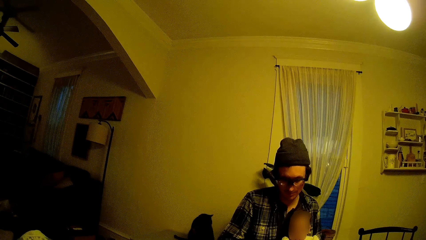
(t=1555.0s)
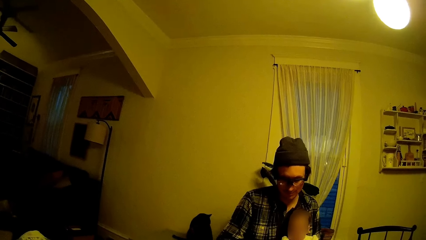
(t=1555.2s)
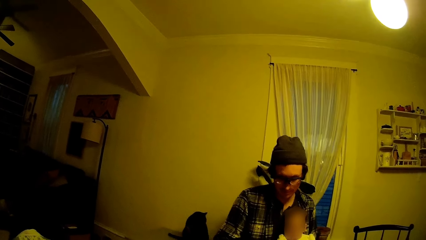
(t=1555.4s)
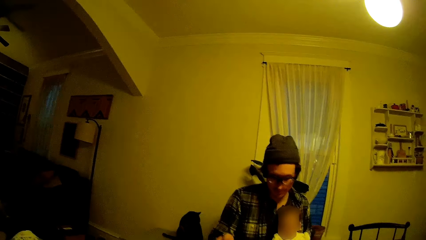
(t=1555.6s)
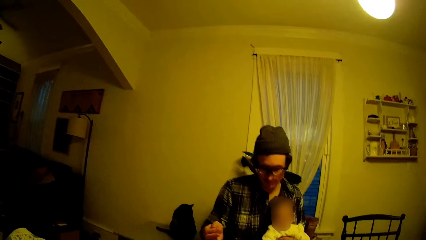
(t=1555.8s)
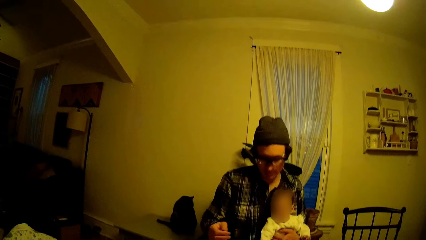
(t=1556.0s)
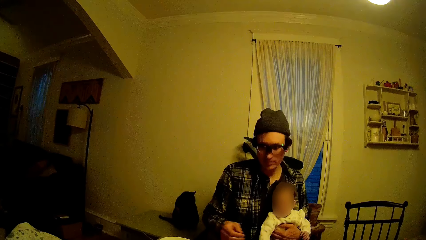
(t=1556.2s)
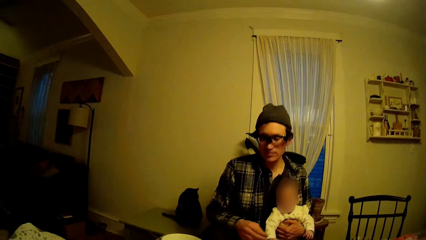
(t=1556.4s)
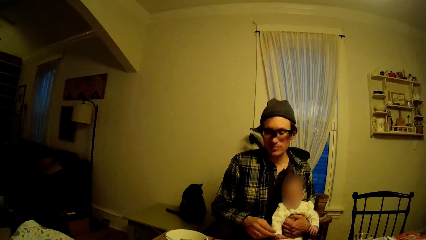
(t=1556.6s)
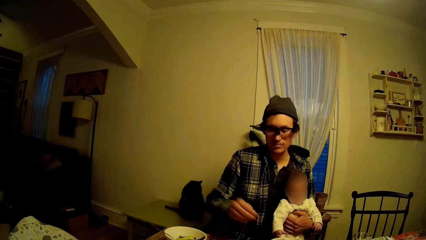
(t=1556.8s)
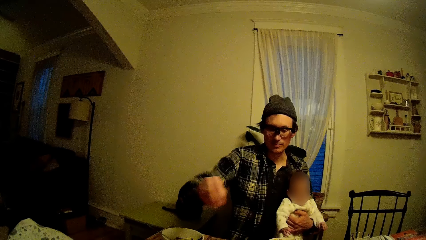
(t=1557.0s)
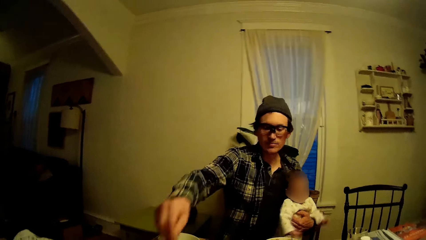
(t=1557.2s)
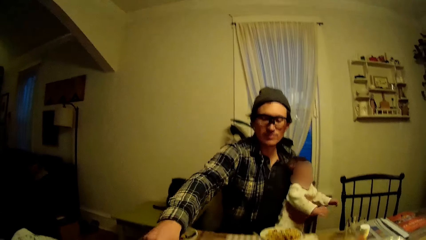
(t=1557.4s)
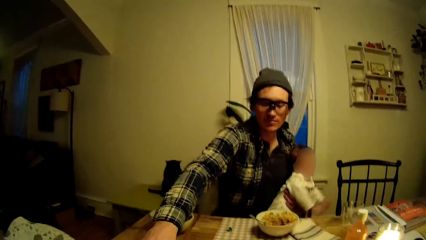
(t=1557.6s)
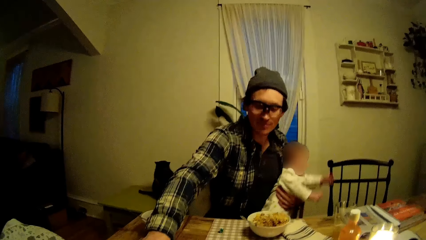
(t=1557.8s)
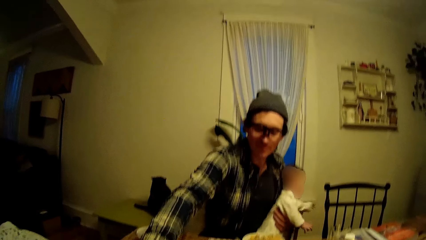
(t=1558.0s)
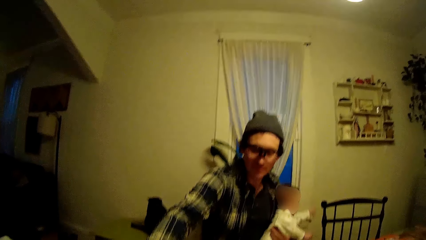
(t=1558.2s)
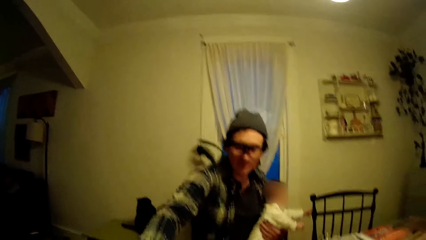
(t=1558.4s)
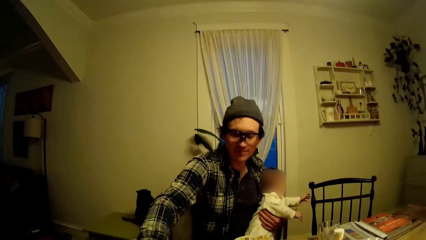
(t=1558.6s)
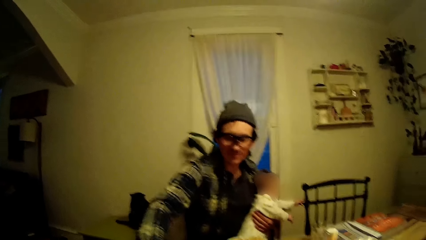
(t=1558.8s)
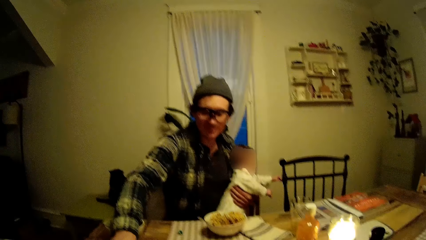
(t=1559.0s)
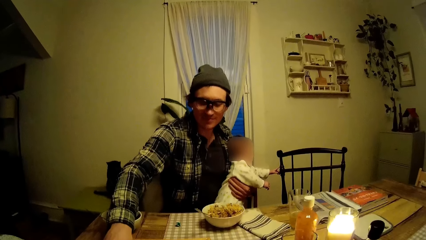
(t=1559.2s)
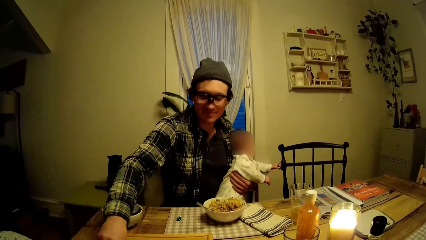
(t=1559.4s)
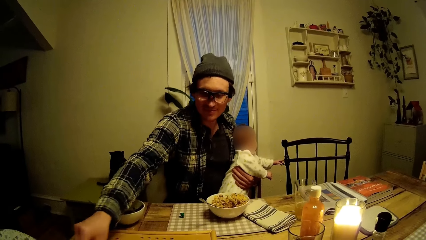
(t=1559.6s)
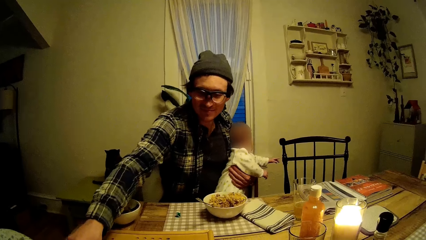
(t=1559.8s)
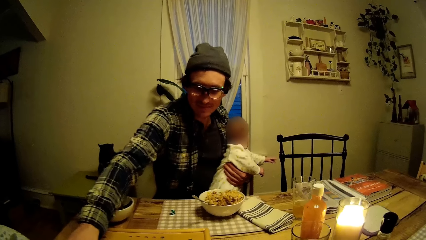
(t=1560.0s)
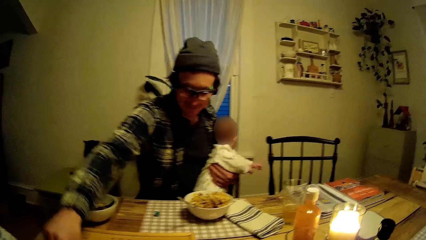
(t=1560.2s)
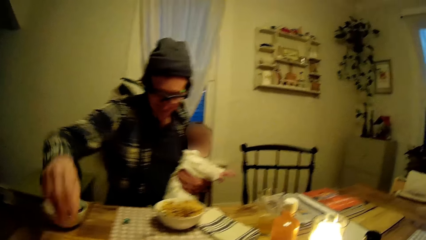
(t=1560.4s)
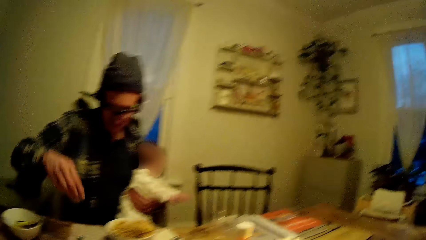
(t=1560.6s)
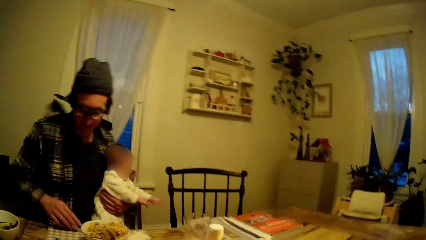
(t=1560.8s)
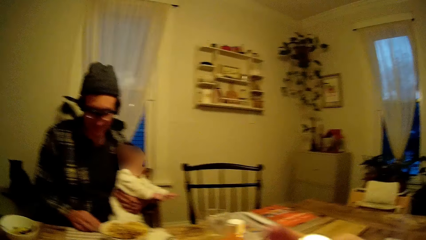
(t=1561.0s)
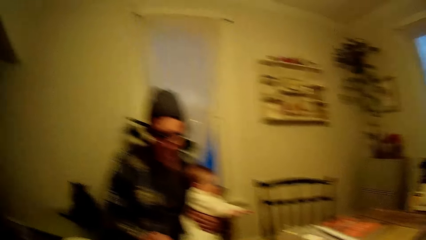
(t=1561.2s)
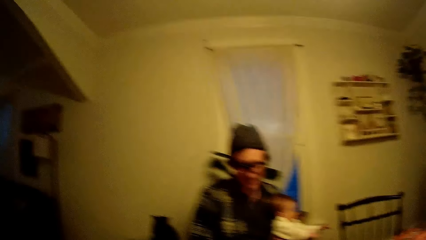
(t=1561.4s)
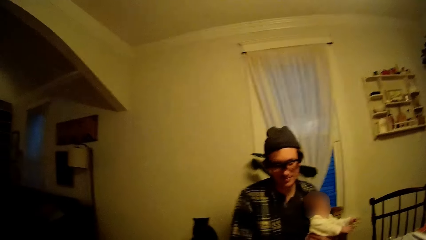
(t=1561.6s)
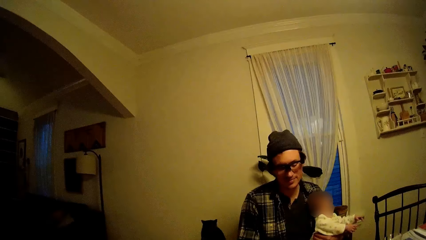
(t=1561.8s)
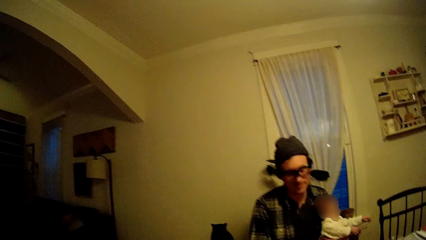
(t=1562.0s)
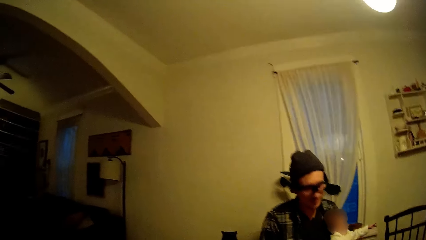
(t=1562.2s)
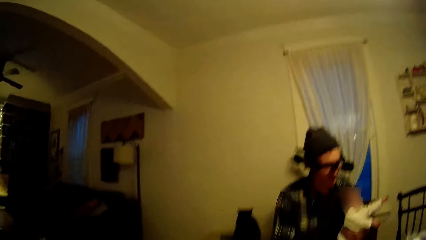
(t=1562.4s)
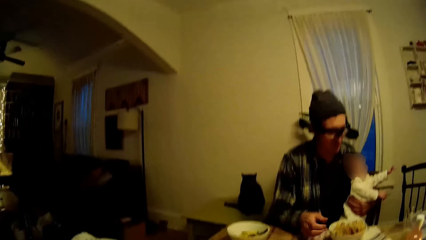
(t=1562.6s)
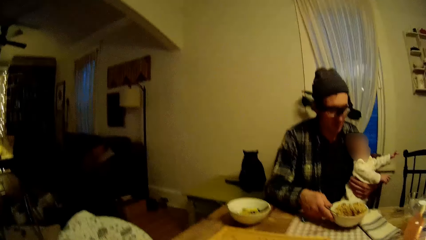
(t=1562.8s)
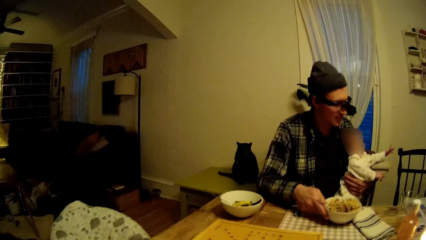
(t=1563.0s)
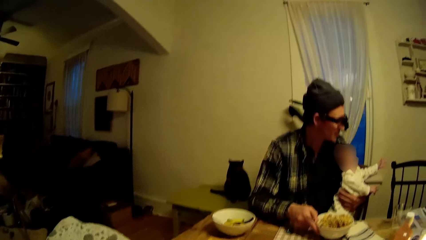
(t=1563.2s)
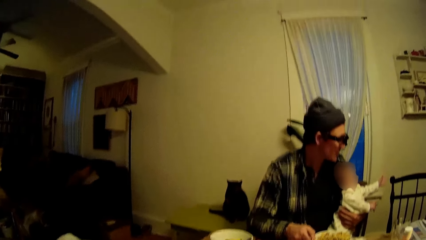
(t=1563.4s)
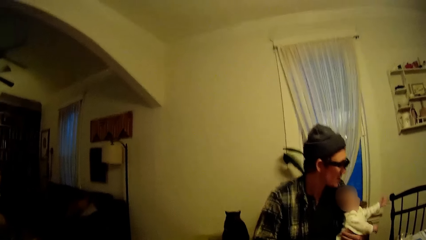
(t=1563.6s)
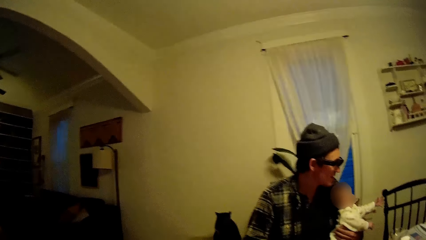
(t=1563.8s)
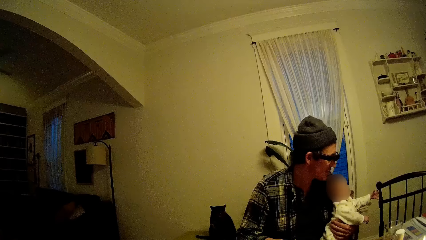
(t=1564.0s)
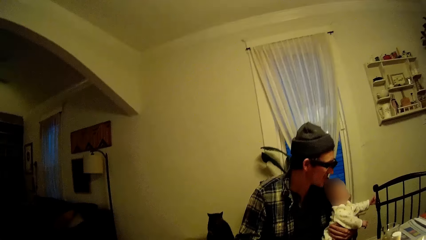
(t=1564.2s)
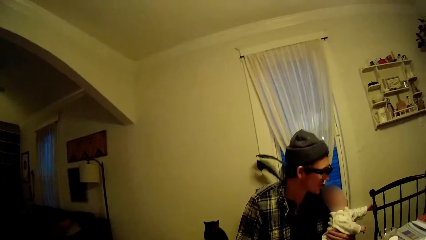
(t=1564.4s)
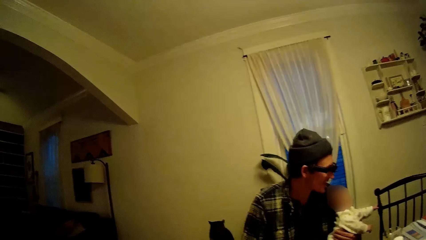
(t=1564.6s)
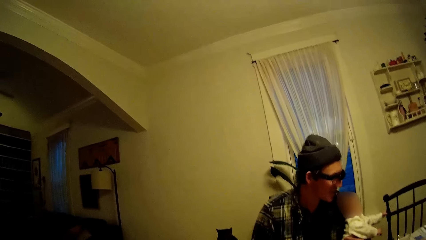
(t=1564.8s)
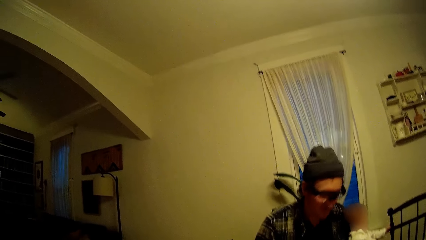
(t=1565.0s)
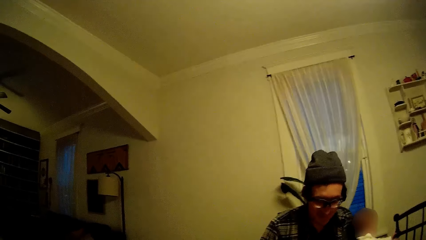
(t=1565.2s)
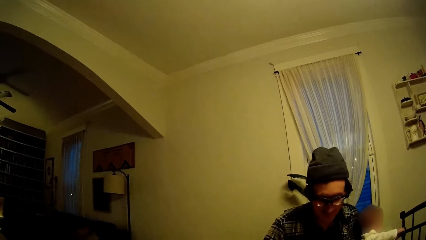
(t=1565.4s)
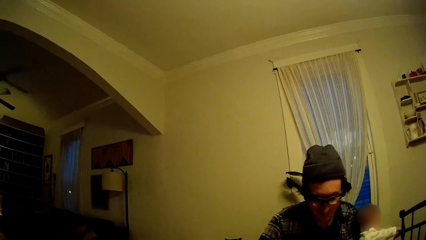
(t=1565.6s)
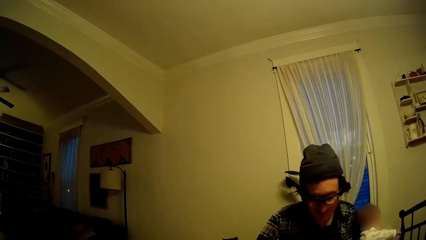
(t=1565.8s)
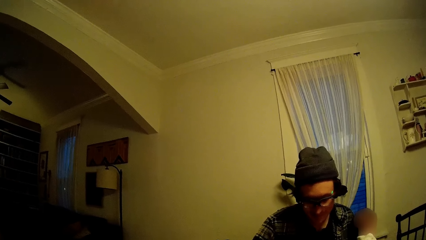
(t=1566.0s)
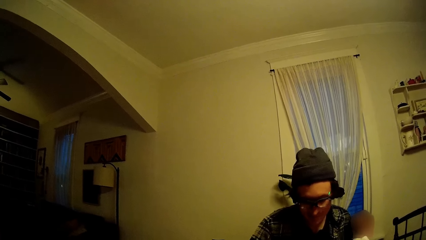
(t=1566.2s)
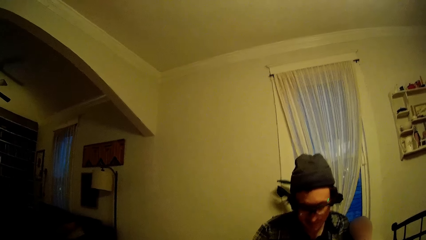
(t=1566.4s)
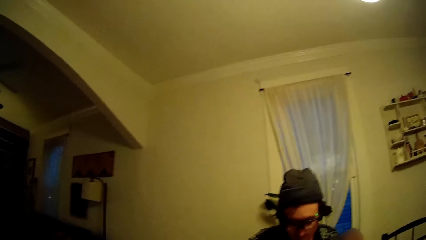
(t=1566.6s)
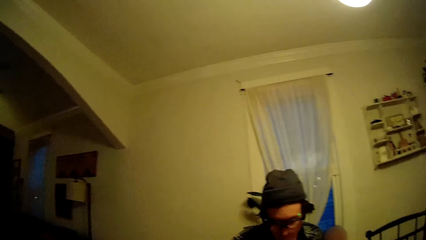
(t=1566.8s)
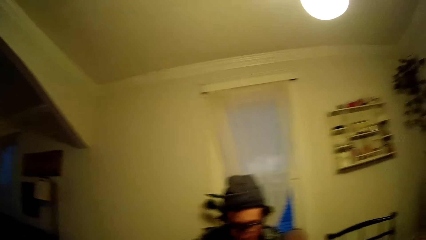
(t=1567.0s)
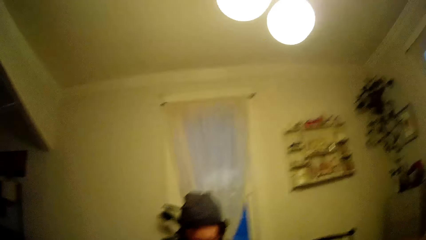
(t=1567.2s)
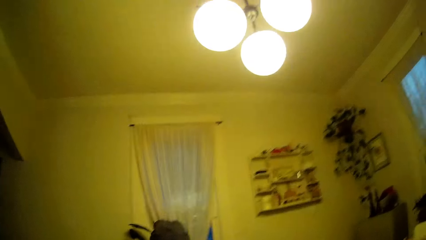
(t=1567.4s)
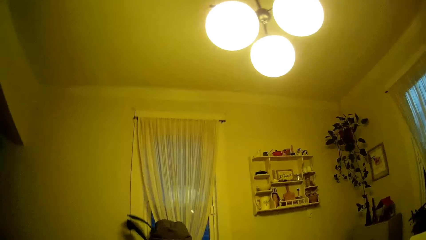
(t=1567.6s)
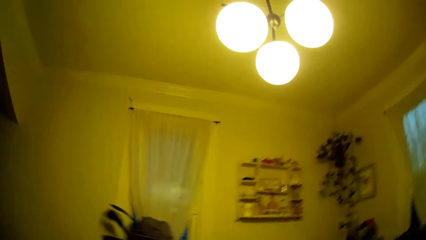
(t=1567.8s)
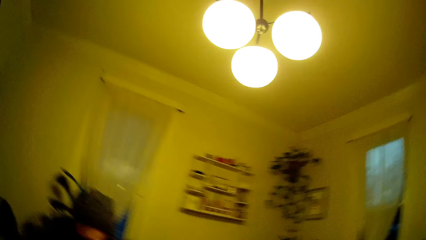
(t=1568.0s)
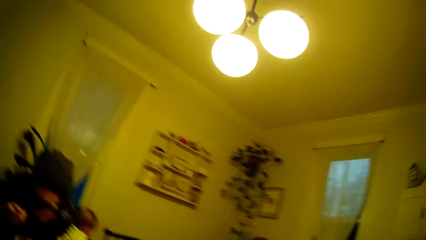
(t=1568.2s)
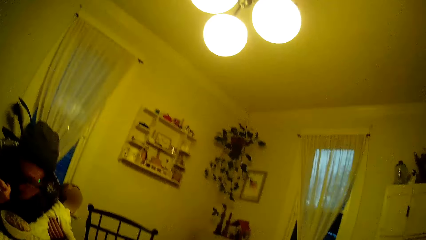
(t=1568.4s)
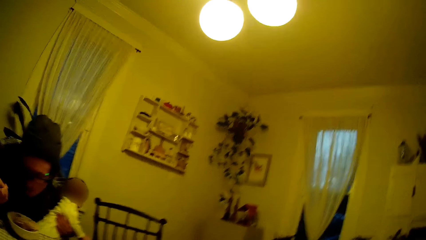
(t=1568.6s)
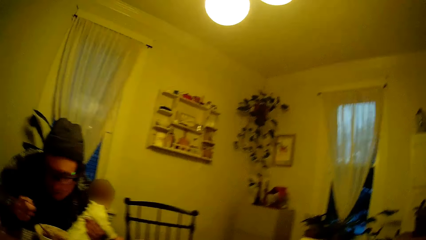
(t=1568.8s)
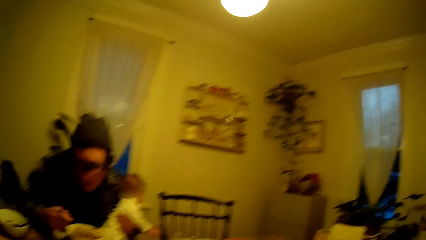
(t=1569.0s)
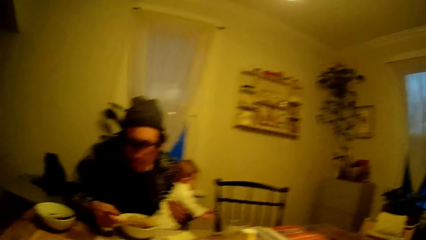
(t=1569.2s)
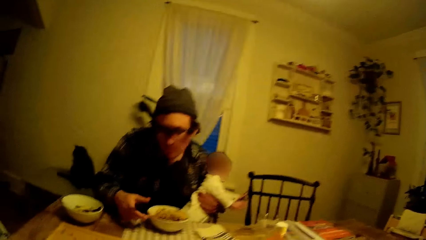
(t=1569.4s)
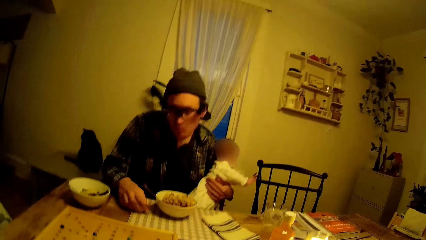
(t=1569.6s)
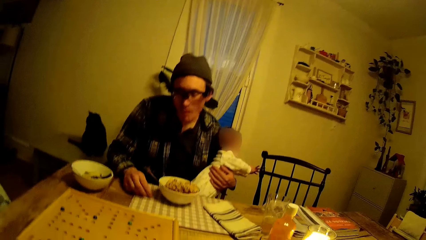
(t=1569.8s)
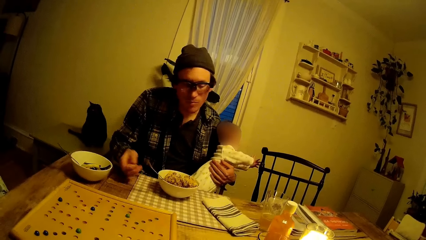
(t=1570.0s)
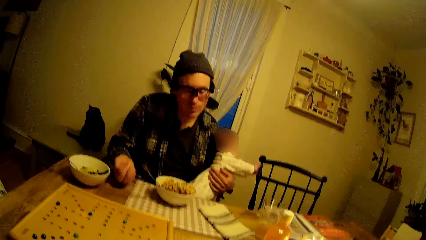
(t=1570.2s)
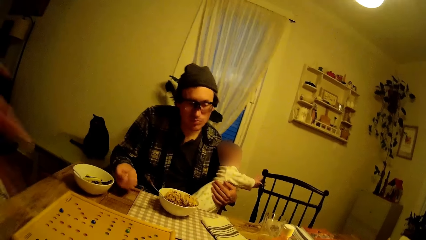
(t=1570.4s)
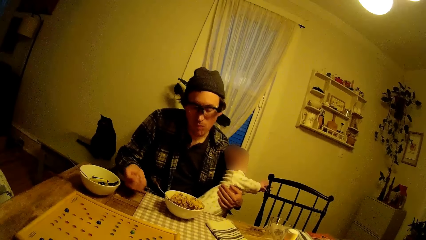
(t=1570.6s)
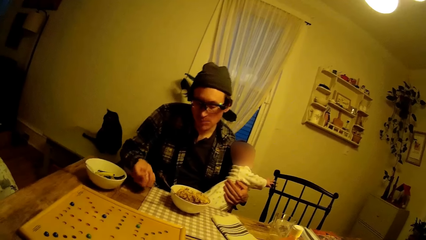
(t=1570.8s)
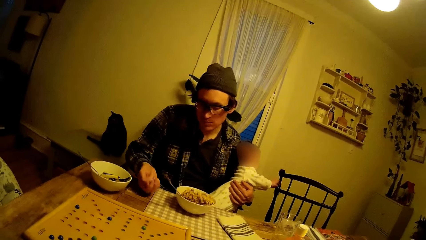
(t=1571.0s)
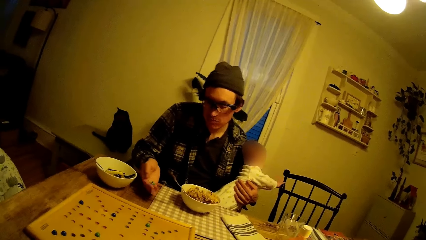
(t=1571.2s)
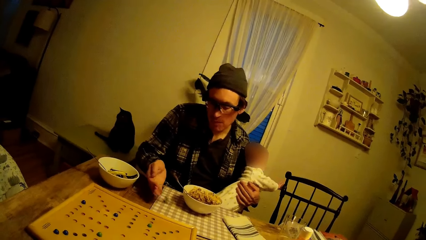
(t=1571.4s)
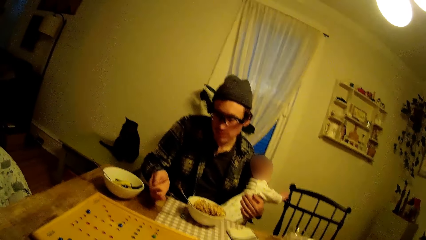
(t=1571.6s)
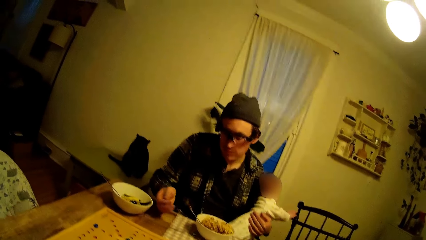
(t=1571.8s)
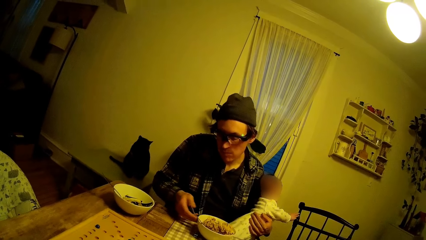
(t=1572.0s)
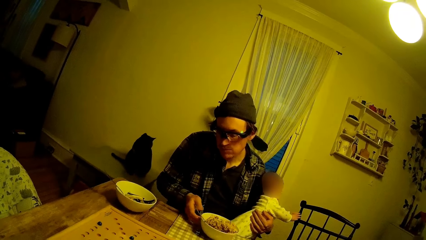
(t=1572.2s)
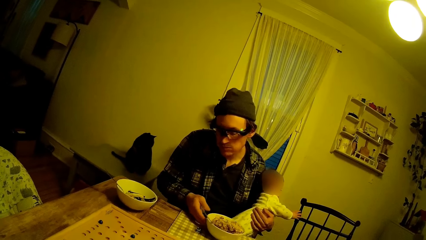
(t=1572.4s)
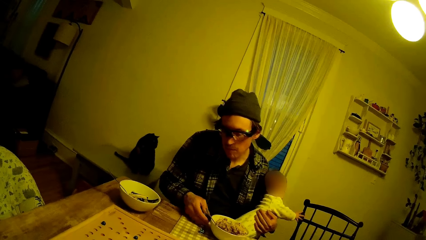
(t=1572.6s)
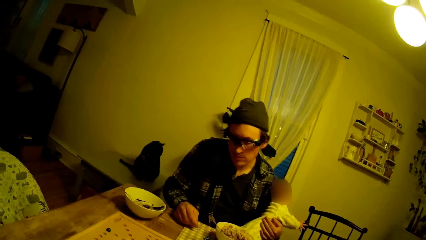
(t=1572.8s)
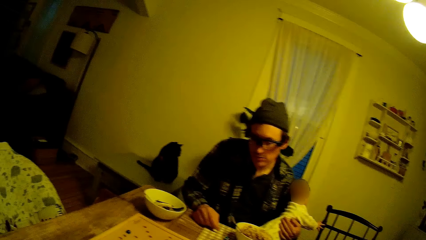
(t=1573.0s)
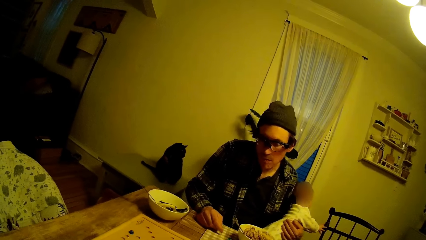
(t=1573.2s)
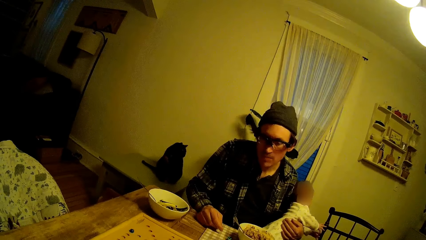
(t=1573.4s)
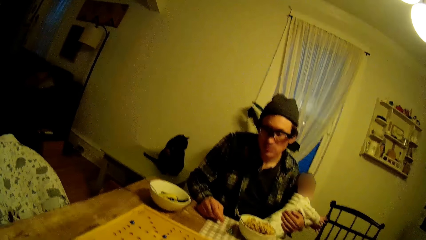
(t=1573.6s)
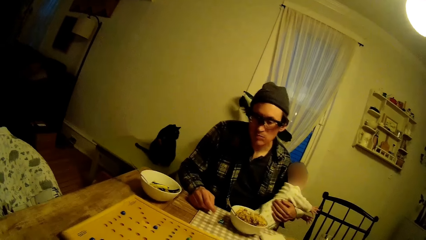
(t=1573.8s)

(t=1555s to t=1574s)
The camera wearer talks. The man moves the plate on the table with his right hand. The camera wearer sneezes. The man eats rice from the plate on the dining table with the spoon. The man picks up some dice on the dining table with his right hand and shakes the dice in his right hand. The camera wearer raises a hand. The man throws the dice on the dining table and moves the plate on the table with his right hand.
